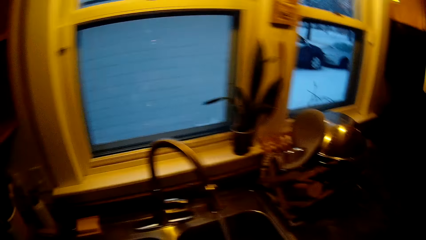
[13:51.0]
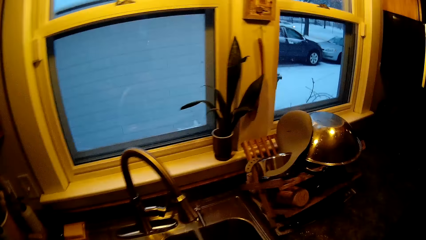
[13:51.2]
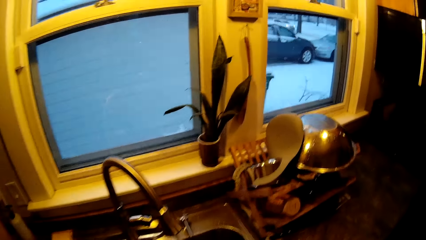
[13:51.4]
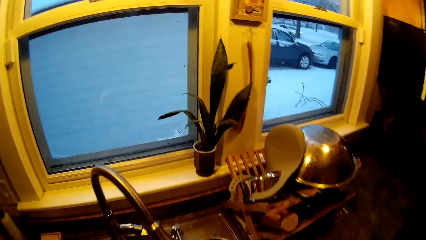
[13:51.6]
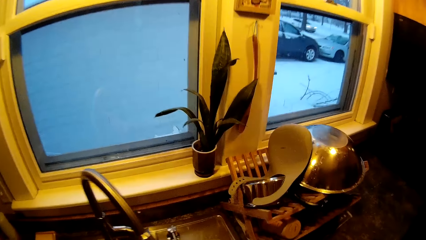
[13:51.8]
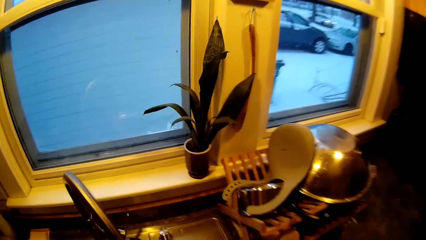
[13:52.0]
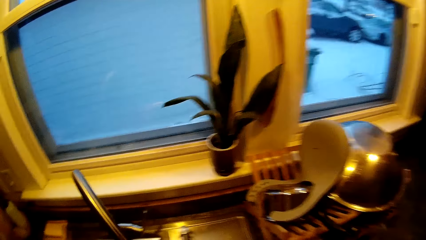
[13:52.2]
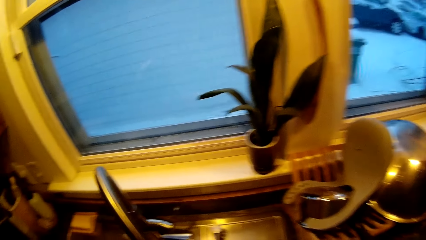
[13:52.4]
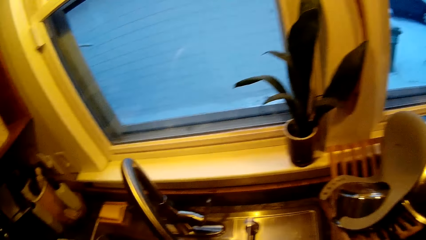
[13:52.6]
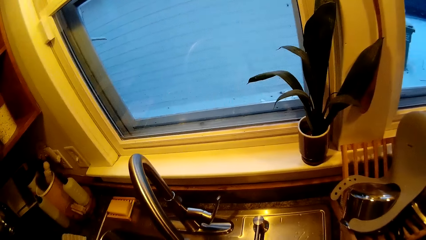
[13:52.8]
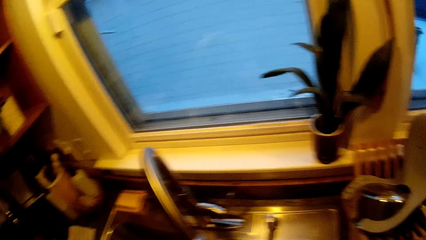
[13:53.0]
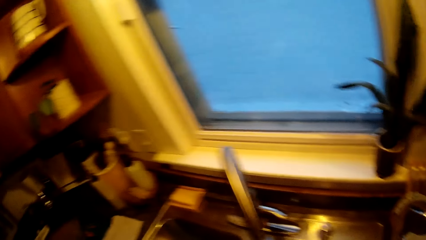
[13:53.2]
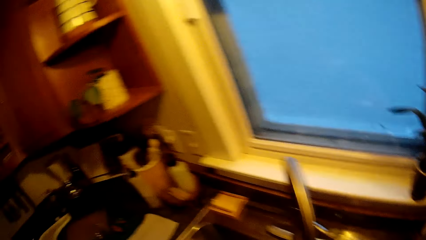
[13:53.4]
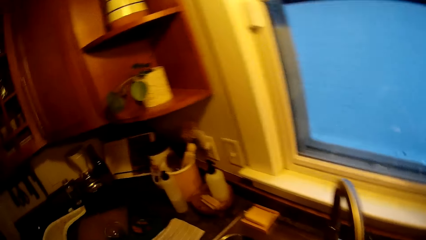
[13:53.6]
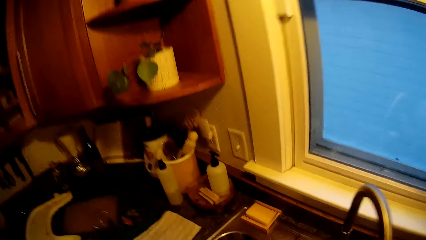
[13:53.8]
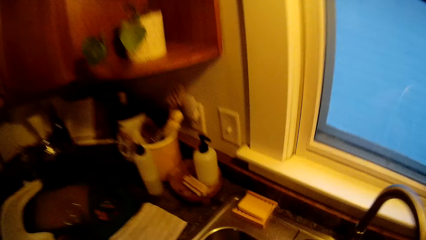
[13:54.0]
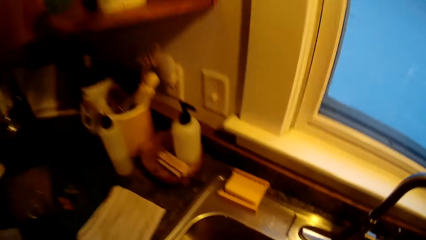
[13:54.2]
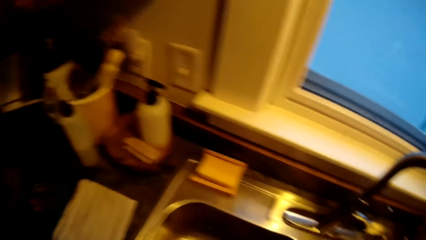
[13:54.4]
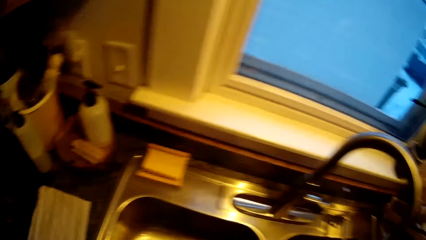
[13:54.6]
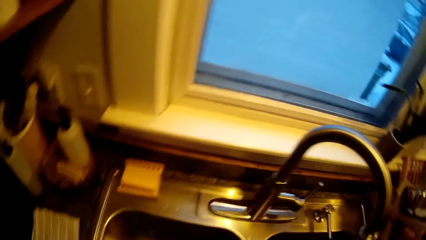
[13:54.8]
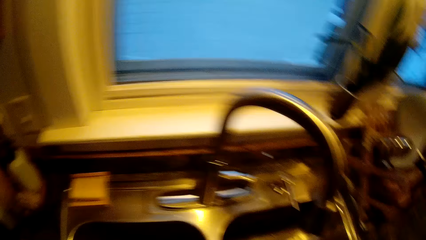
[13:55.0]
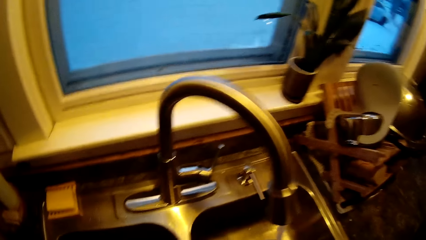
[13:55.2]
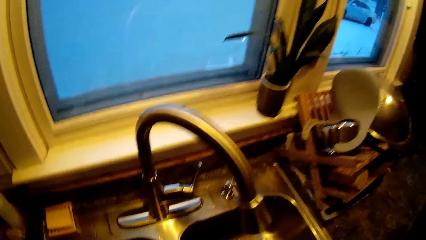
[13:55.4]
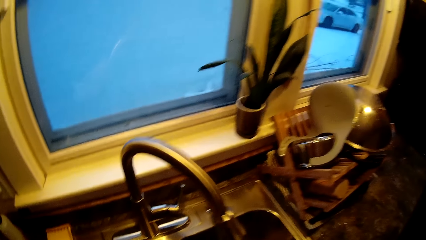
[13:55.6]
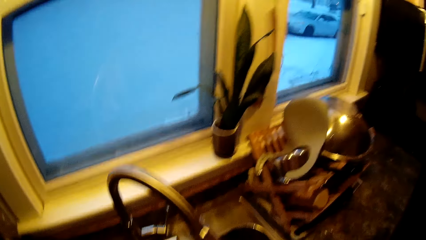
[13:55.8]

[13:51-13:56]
The camera wearer looks around.

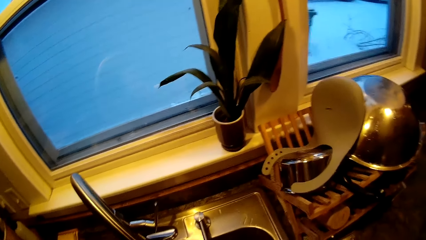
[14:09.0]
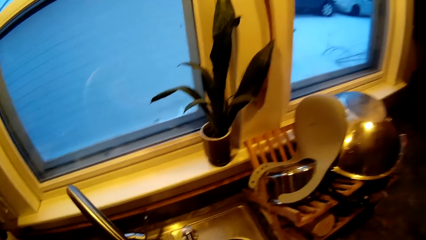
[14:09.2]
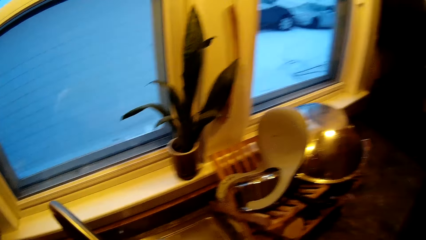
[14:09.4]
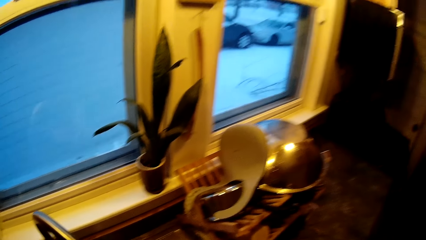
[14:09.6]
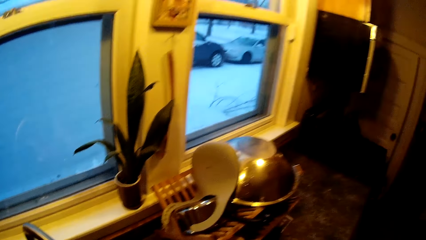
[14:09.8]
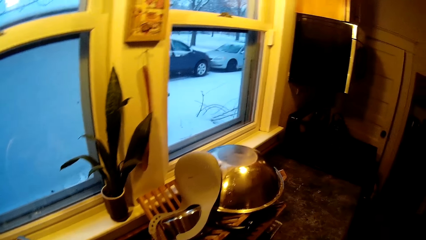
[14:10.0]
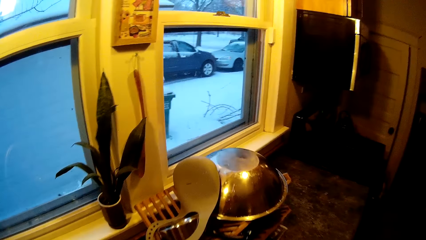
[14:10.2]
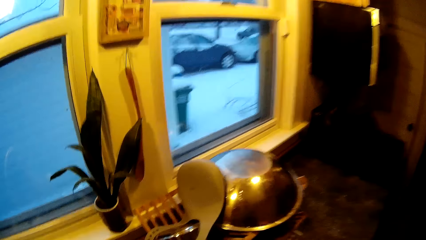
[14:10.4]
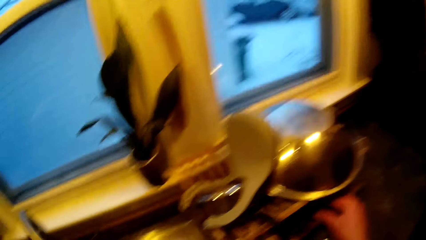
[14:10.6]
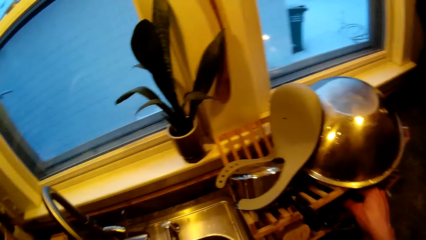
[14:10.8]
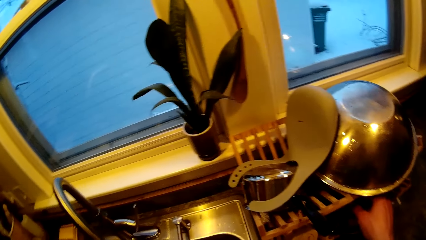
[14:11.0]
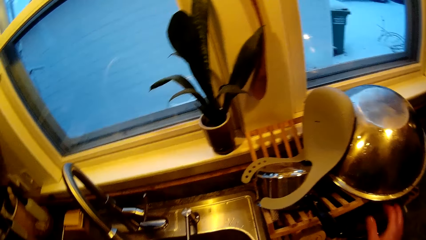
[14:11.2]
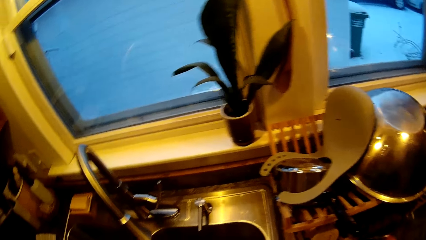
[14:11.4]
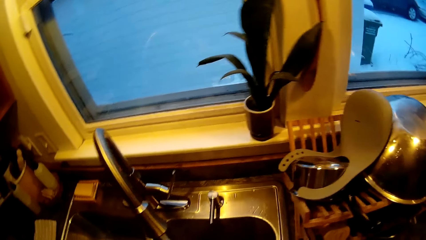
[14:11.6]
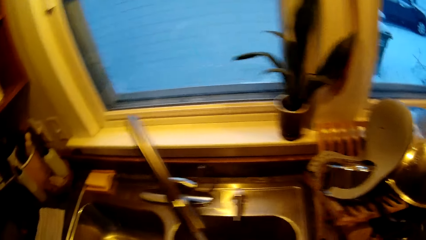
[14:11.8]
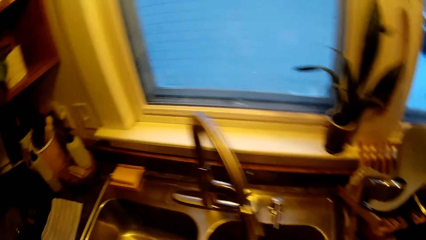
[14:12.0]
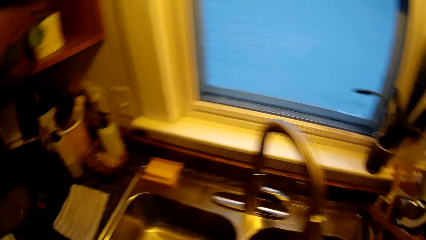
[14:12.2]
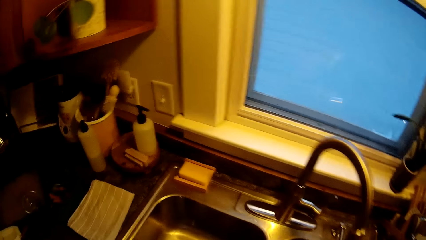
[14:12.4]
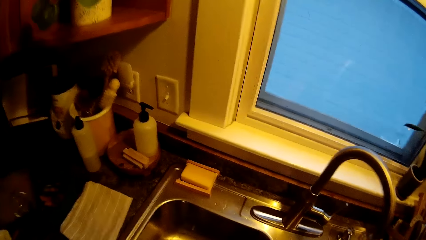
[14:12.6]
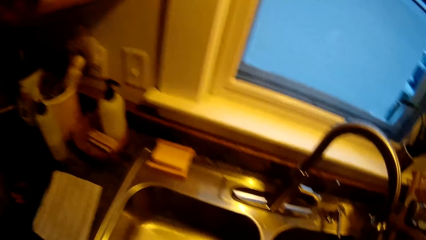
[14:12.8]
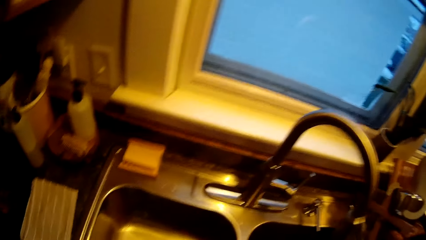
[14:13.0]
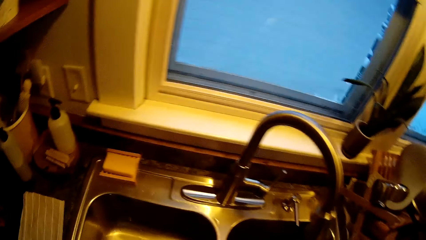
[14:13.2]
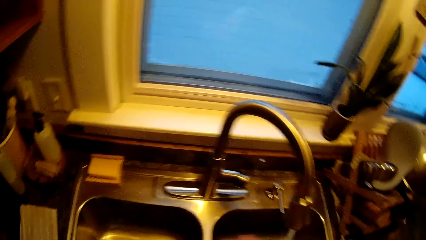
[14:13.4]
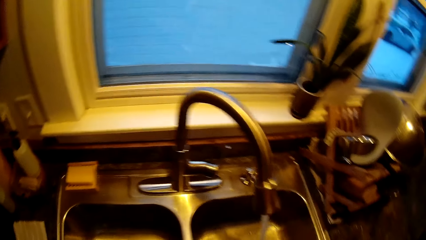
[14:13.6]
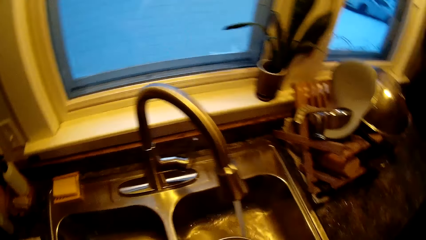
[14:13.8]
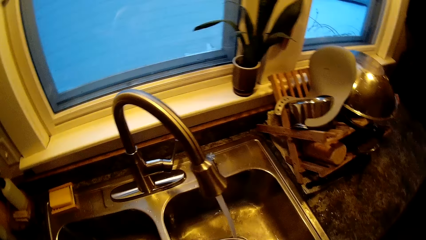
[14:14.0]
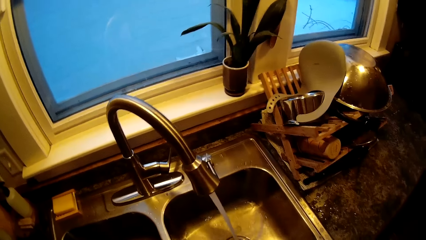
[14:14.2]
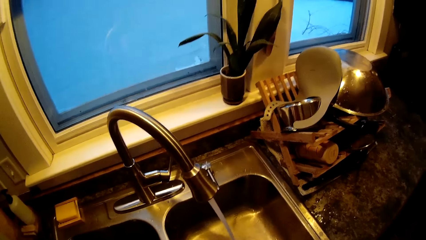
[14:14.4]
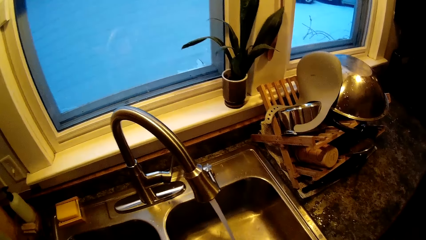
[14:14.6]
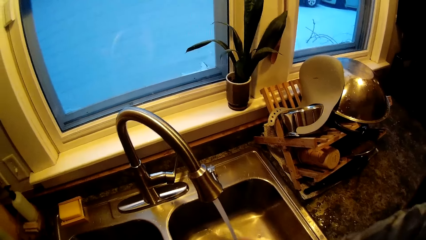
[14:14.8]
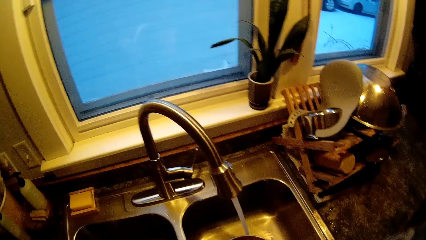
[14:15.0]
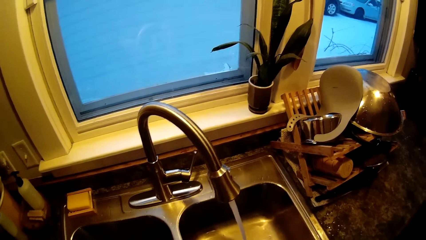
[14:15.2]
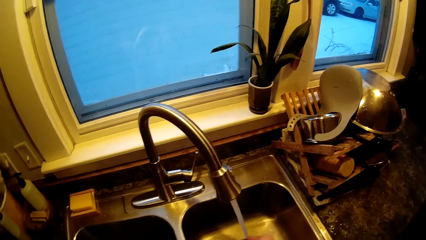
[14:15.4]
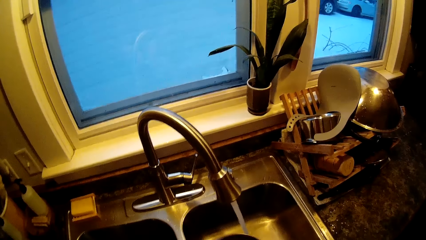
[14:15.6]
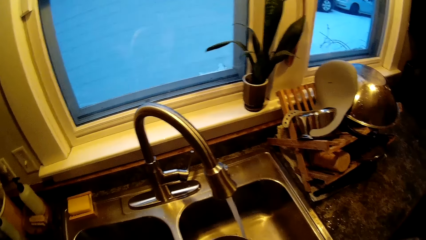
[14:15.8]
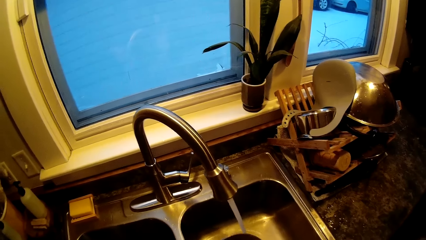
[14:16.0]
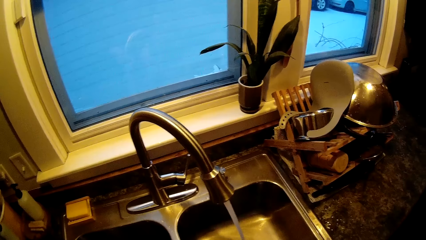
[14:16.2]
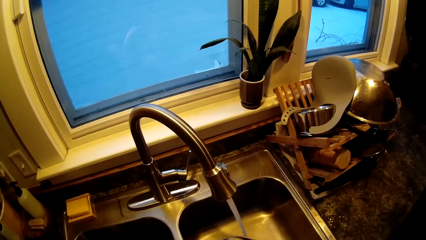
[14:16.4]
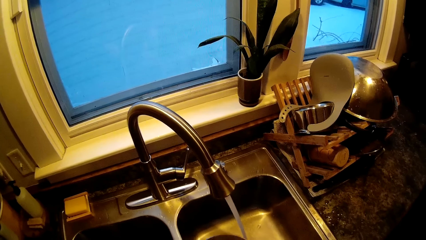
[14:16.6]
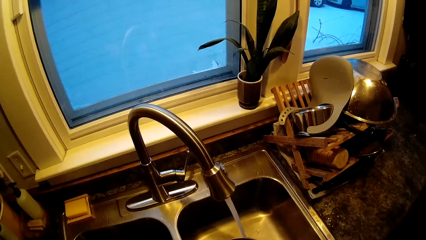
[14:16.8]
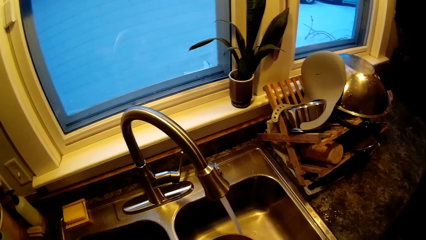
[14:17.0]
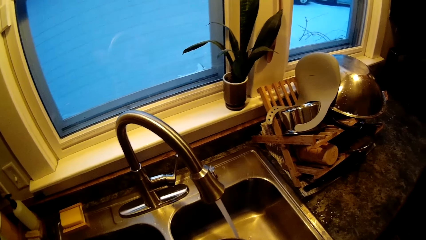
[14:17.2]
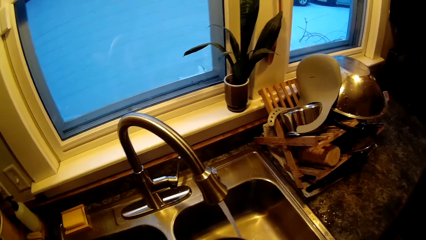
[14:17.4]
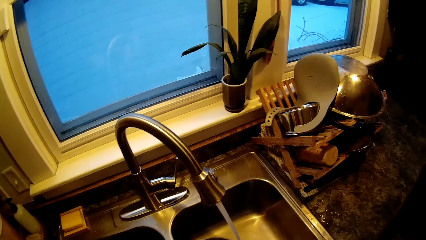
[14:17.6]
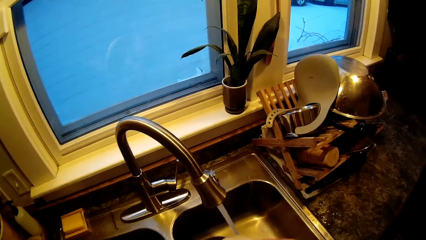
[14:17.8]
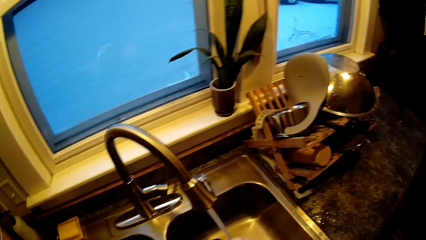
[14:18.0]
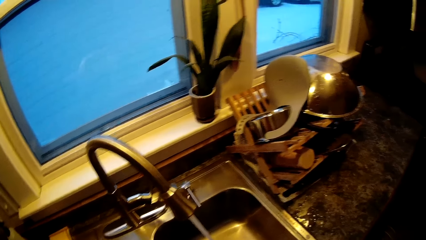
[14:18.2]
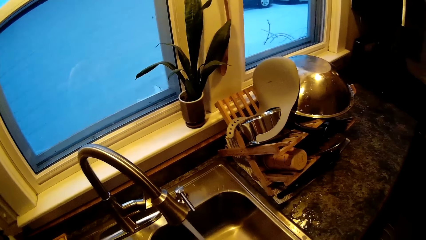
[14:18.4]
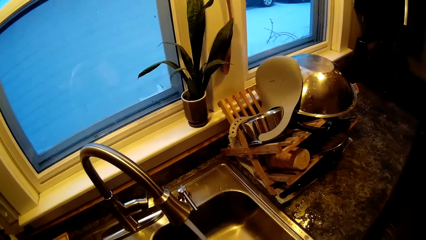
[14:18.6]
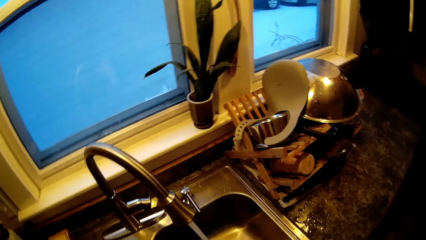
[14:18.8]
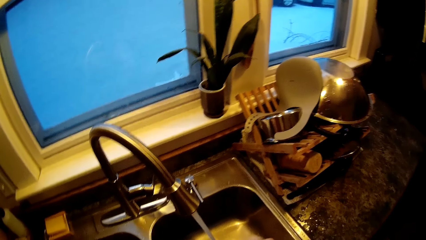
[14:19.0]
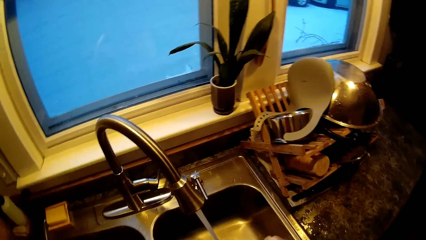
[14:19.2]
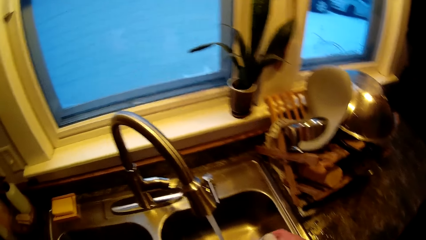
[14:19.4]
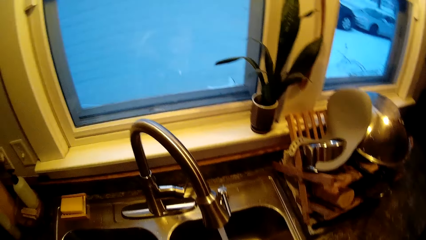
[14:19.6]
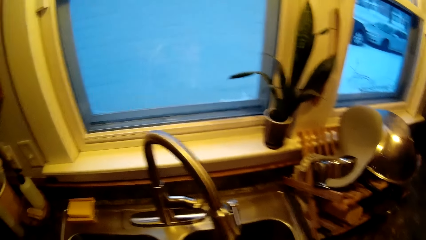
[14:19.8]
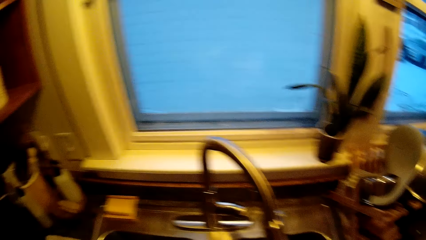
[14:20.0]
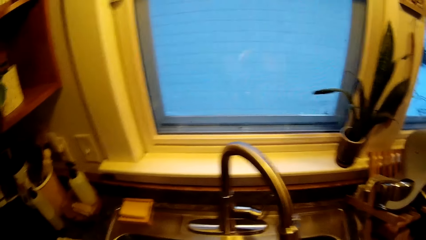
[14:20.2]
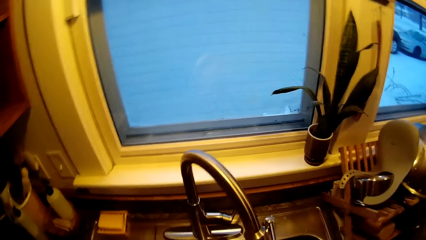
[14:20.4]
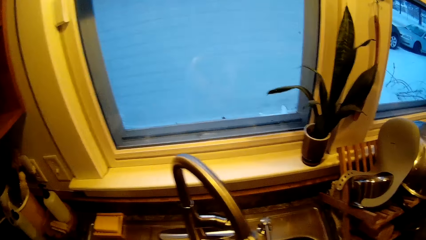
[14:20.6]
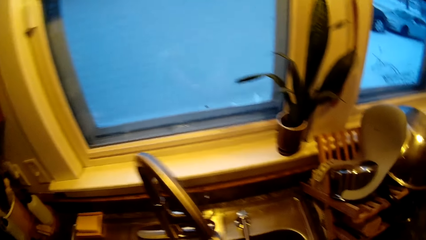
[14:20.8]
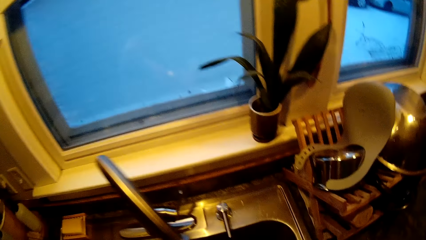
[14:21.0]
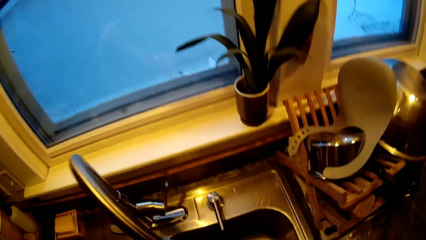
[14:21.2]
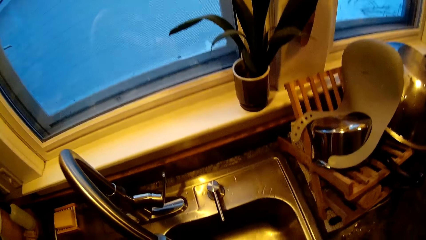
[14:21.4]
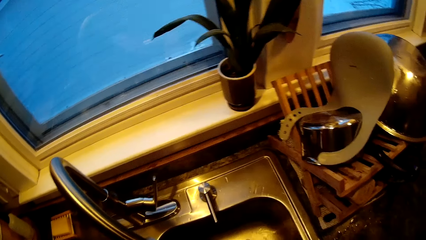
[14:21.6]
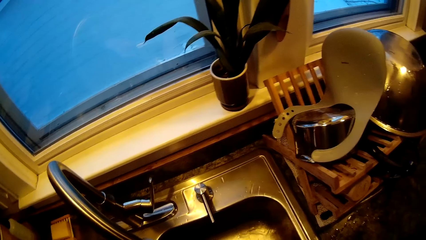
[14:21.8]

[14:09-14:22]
The camera wearer places a cup in his right hand in the plate rack. He washes a bowl. He washes a fry pan in the kitchen sink with his hands. He washes the bowl again.
